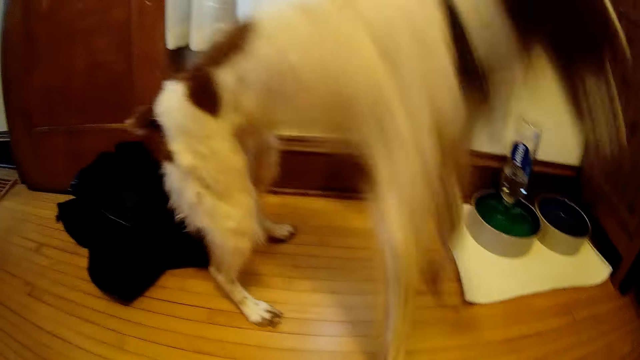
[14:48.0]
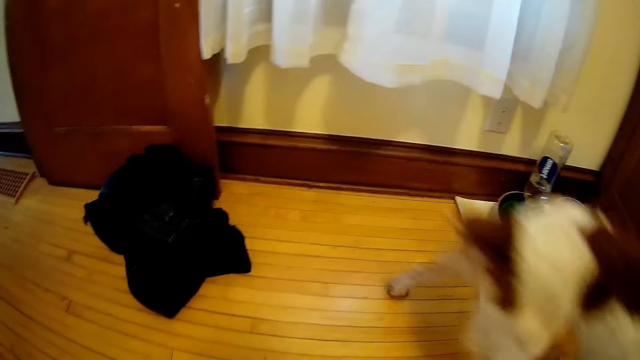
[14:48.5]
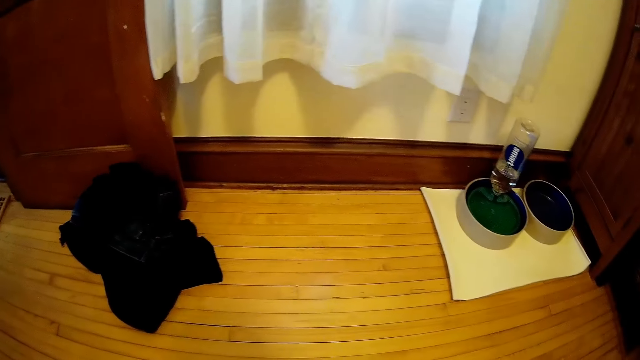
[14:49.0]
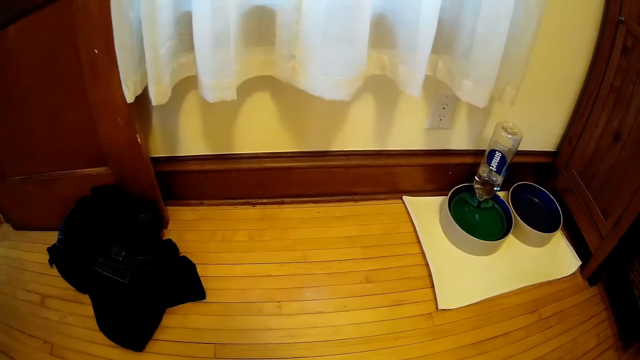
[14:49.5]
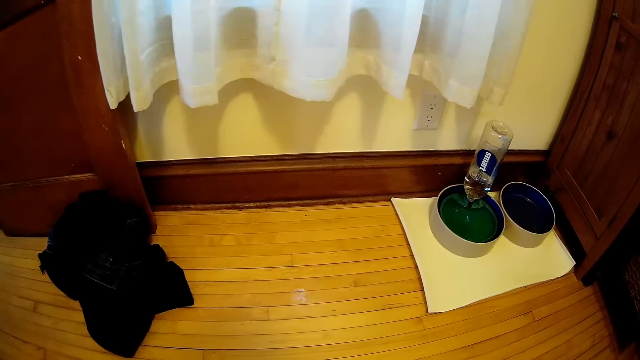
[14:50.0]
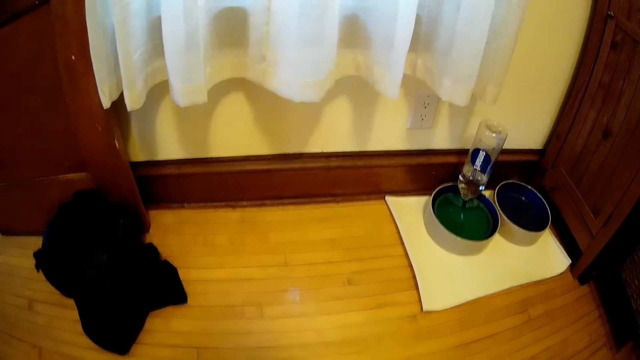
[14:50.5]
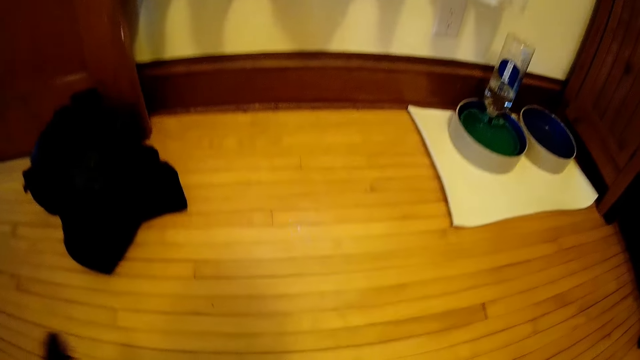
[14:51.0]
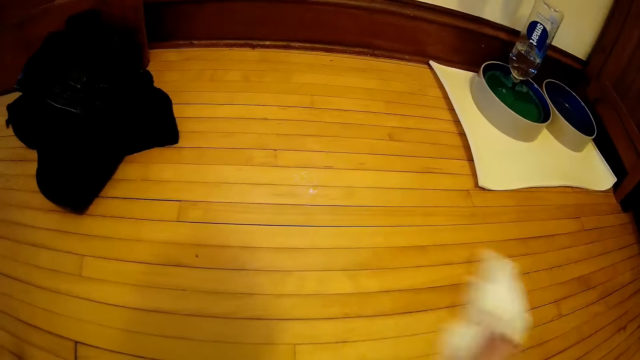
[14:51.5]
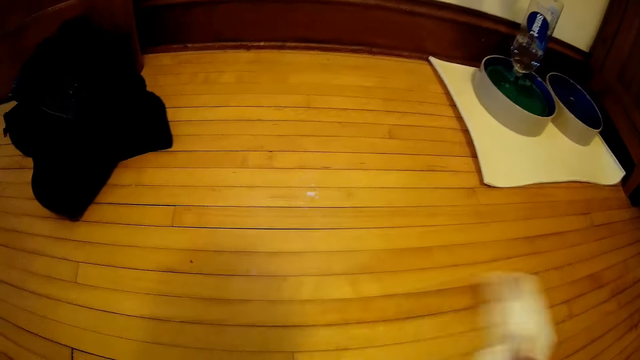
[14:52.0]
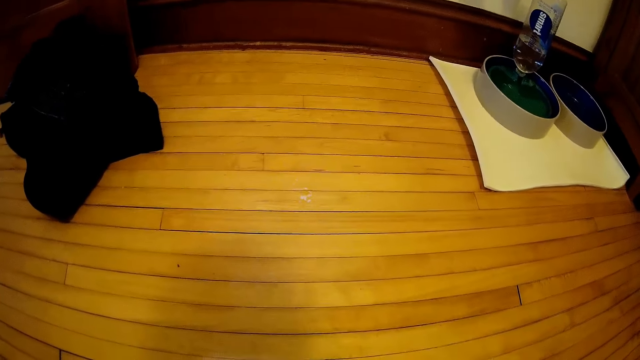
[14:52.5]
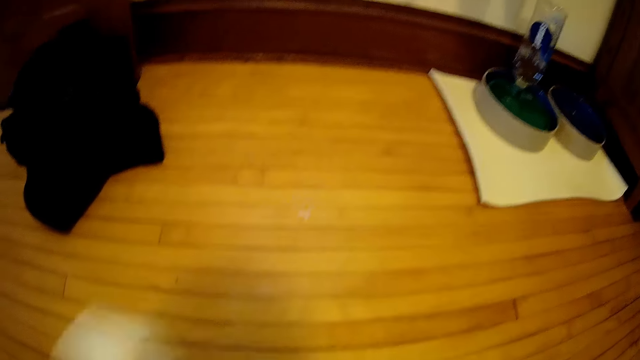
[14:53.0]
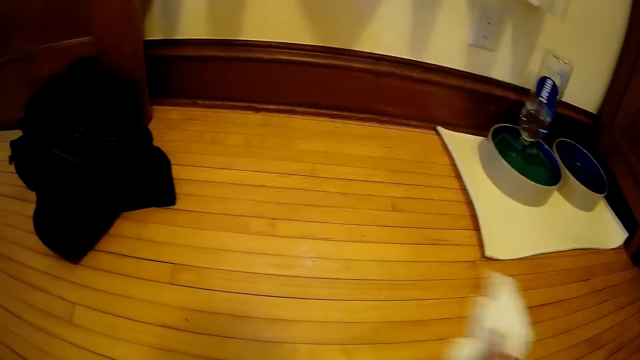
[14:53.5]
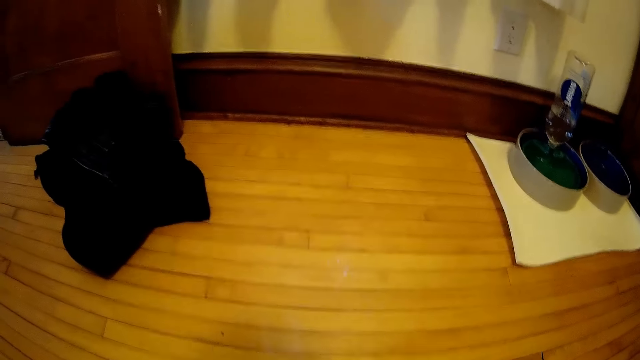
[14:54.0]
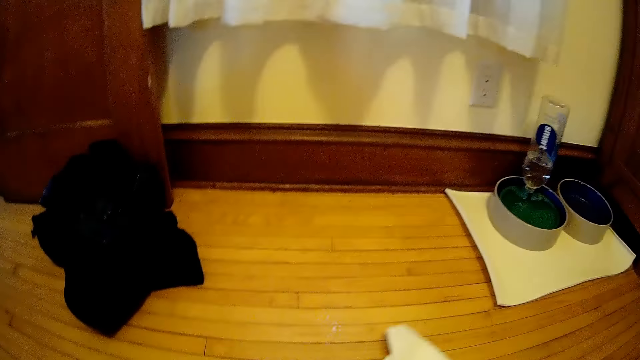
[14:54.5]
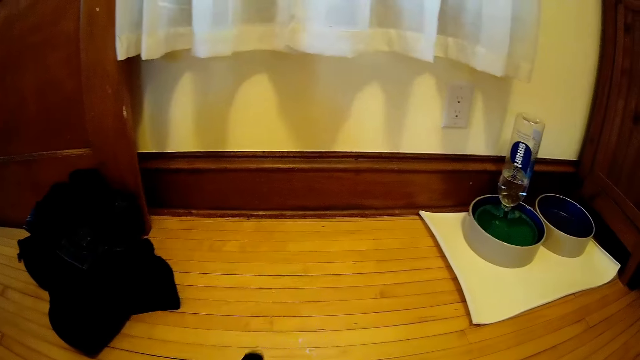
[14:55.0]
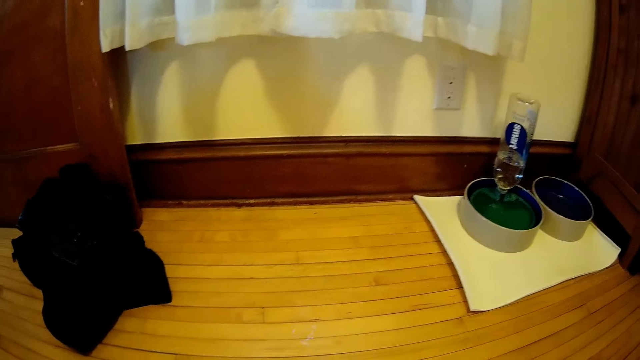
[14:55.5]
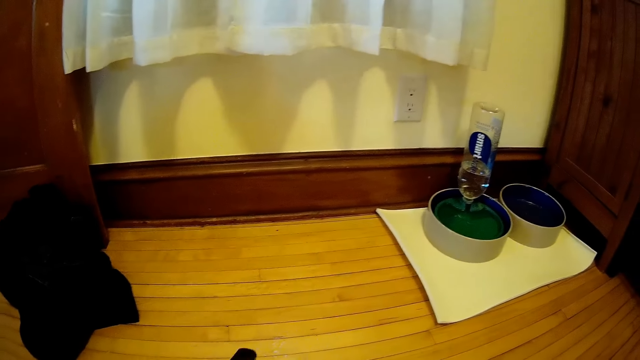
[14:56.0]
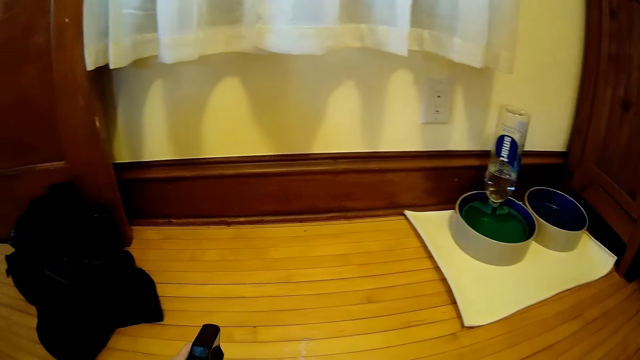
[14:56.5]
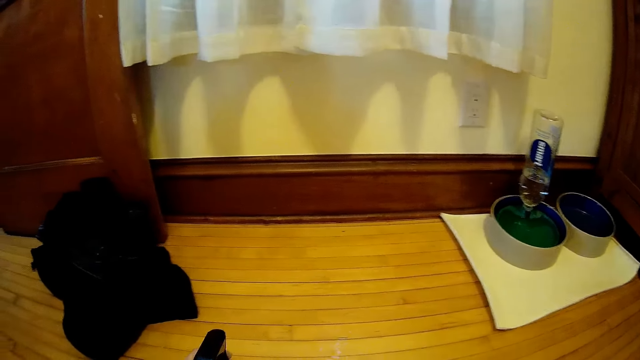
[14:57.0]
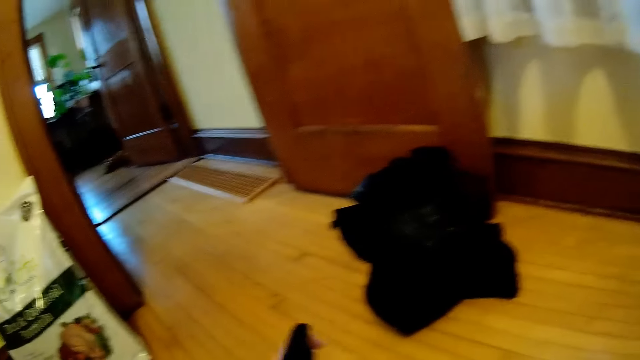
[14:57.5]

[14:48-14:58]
The camera wearer sprays. They wipe the floor. They spray.

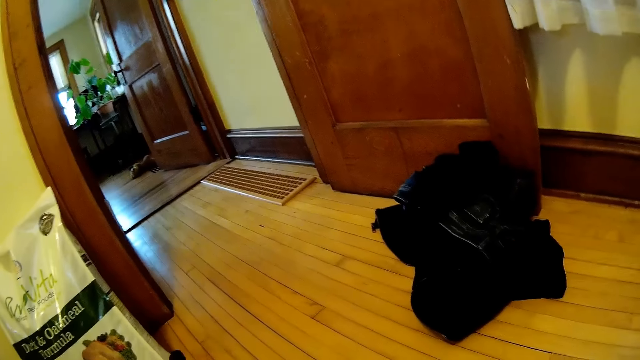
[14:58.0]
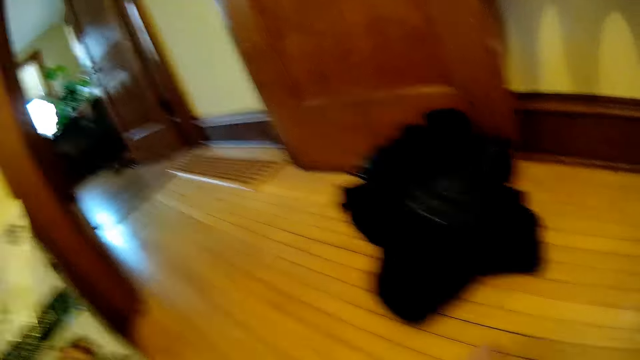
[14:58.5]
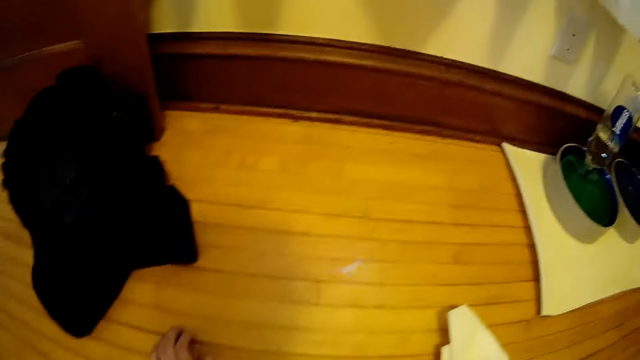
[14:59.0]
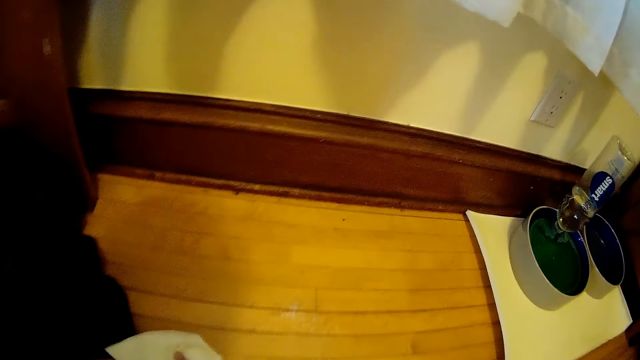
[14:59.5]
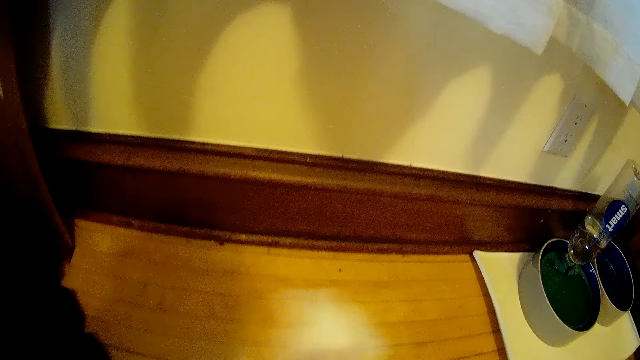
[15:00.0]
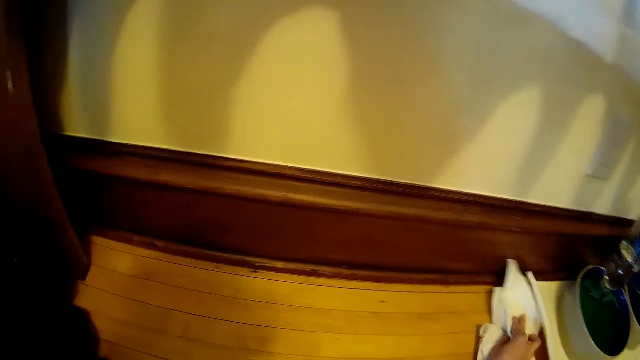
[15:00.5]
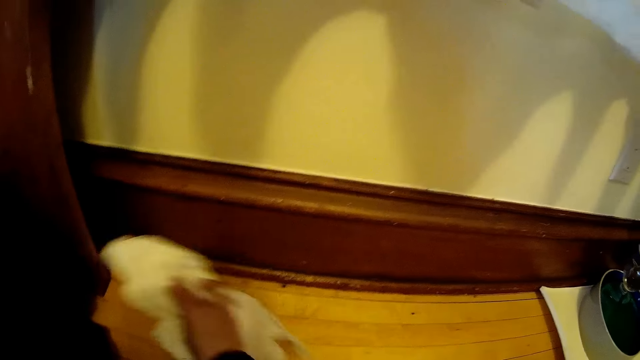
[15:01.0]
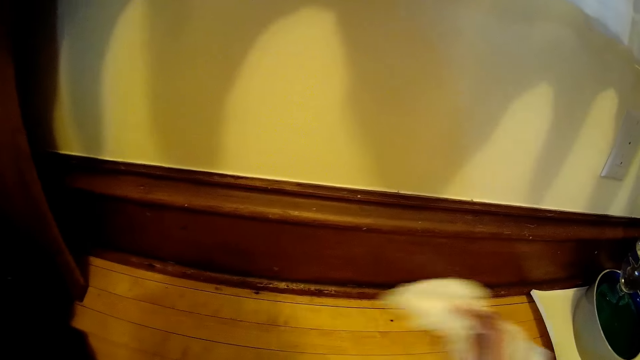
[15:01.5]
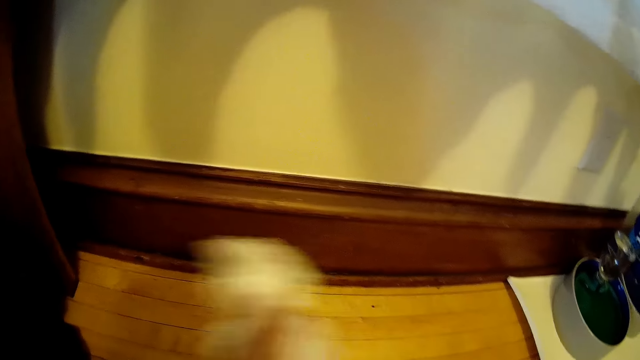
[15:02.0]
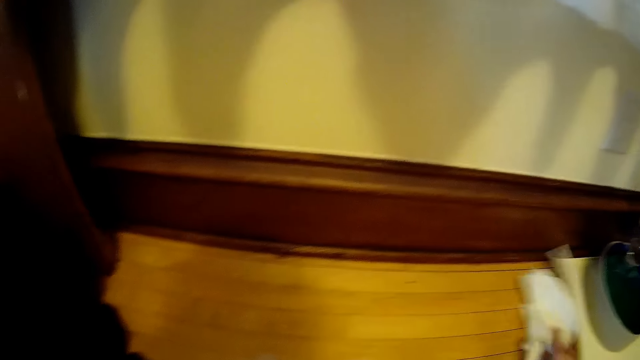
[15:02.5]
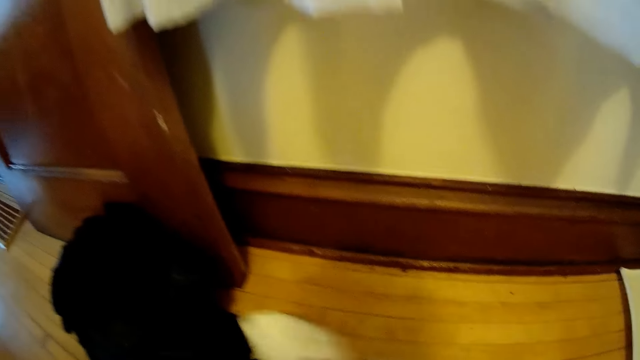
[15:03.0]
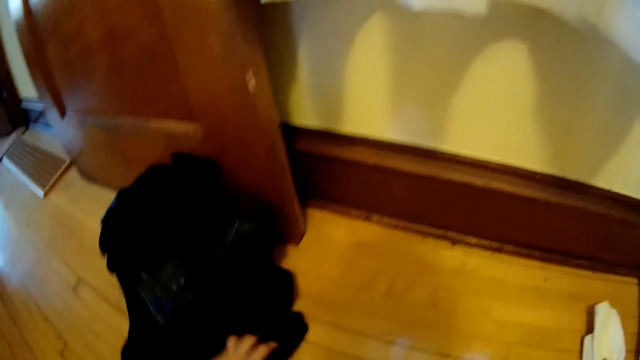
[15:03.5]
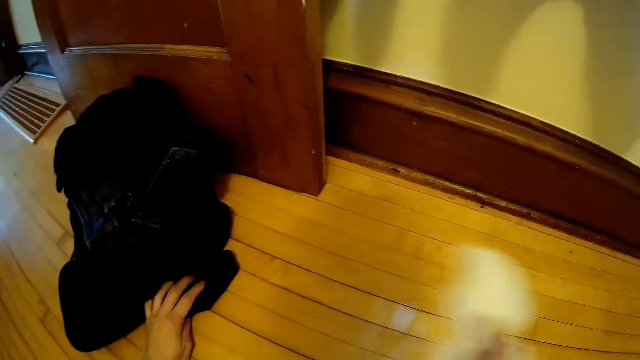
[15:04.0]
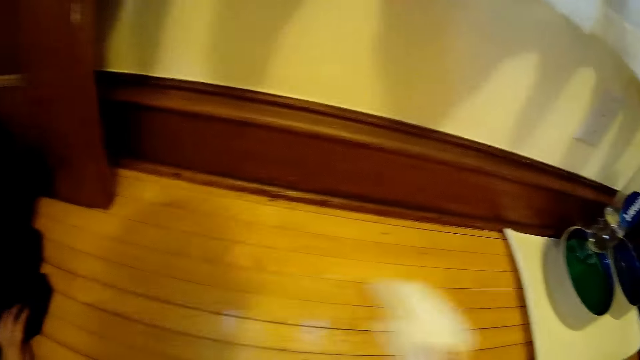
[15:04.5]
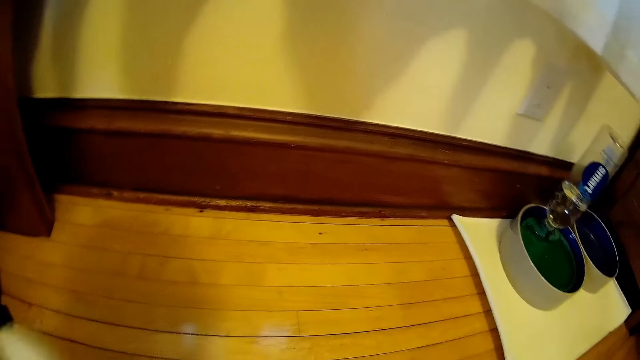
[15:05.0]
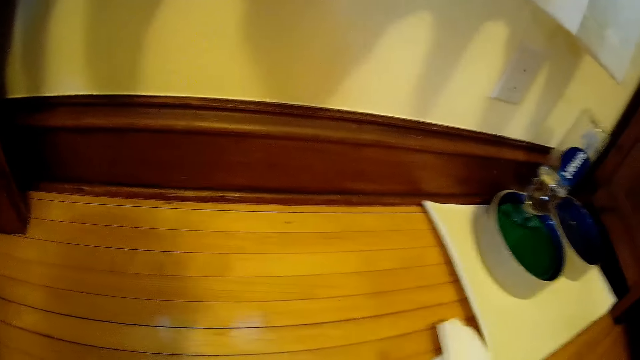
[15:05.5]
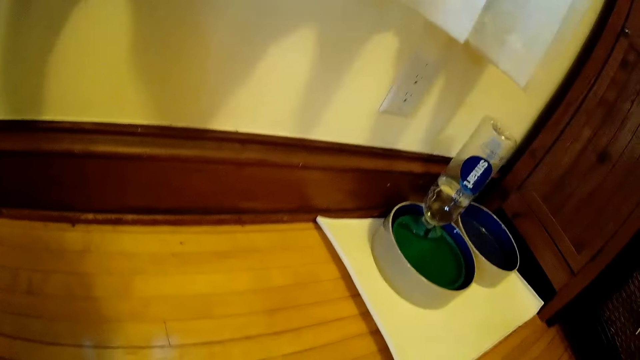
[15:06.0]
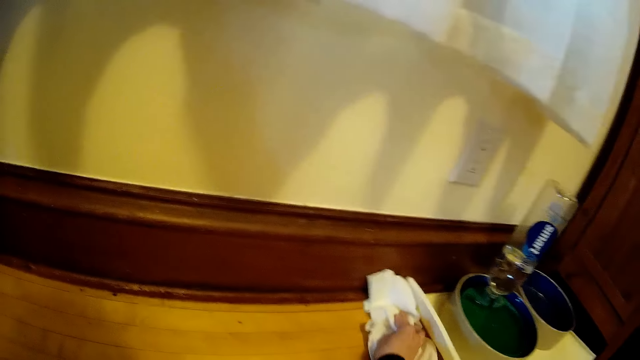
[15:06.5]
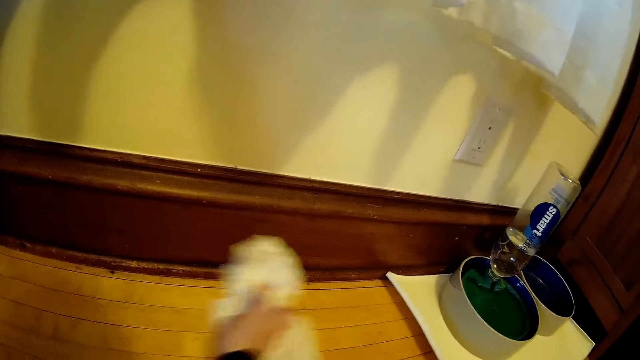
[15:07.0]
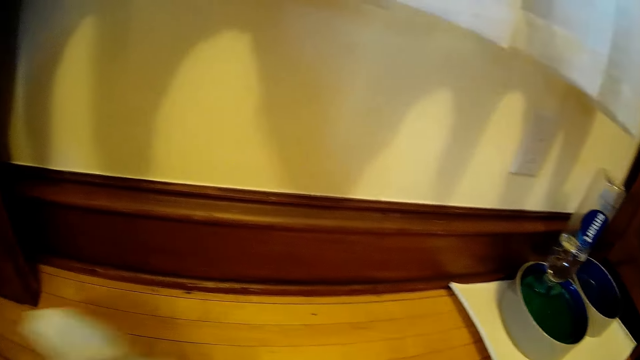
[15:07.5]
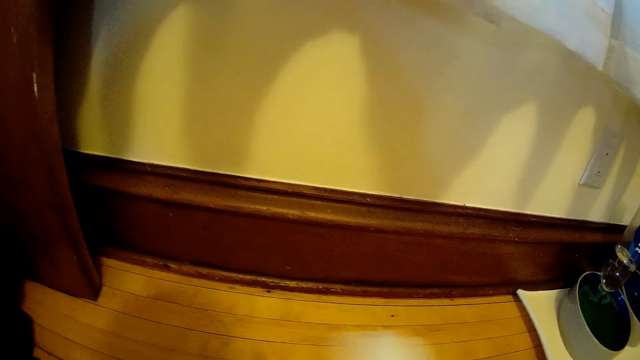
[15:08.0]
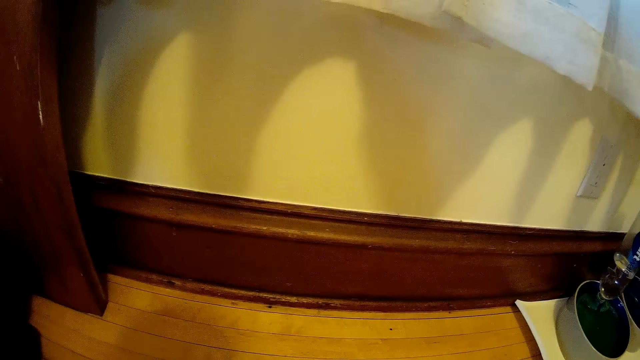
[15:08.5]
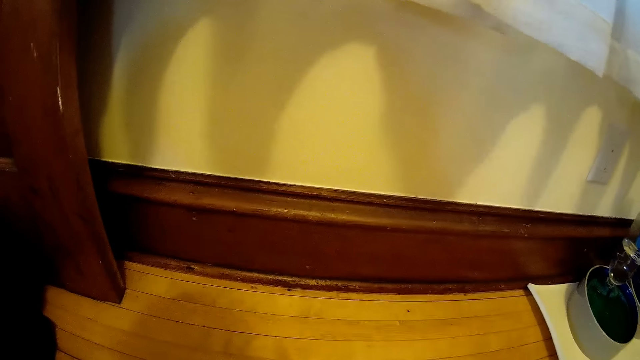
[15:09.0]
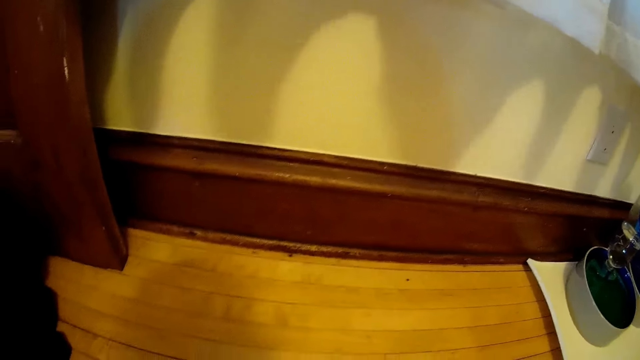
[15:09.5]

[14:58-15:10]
The camera wearer wipes the floor. She moves a cloth on the floor with her left hand. She wipes the floor.
